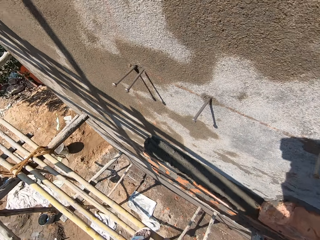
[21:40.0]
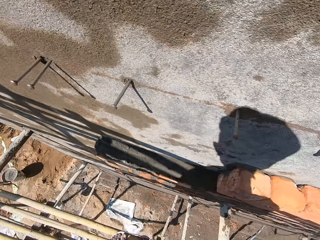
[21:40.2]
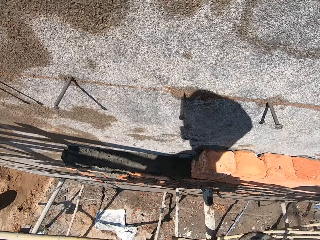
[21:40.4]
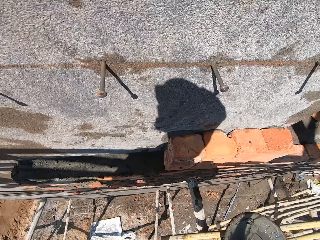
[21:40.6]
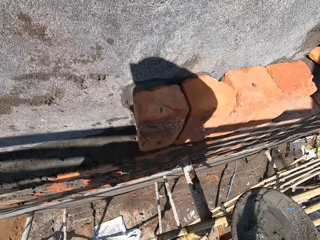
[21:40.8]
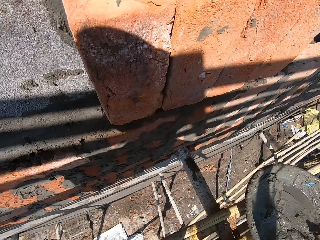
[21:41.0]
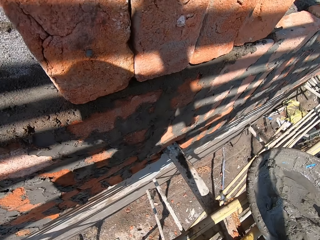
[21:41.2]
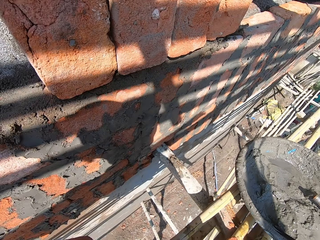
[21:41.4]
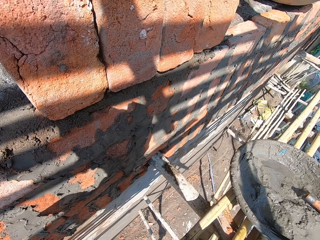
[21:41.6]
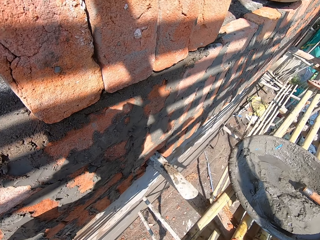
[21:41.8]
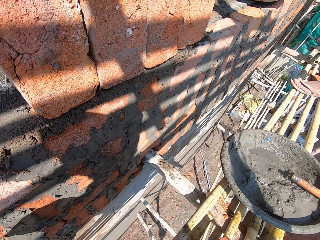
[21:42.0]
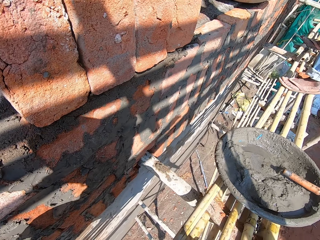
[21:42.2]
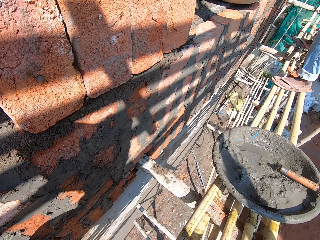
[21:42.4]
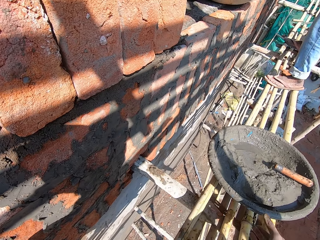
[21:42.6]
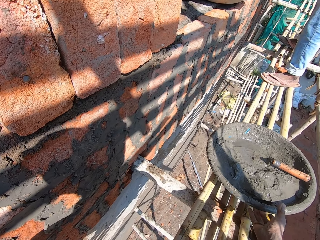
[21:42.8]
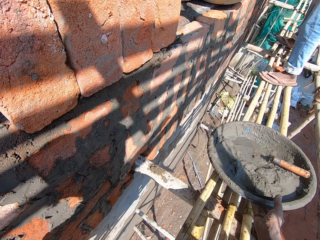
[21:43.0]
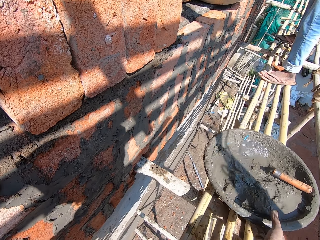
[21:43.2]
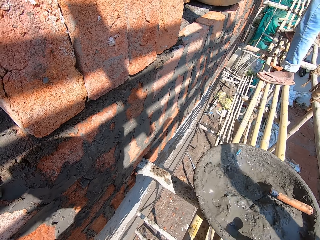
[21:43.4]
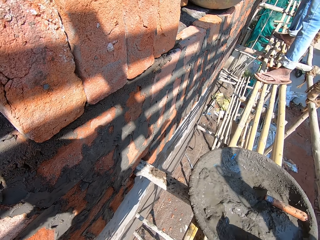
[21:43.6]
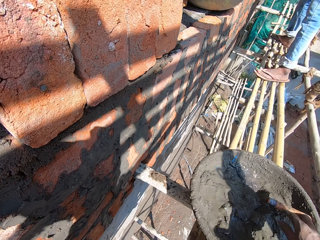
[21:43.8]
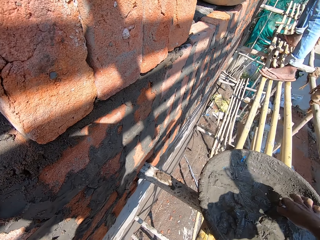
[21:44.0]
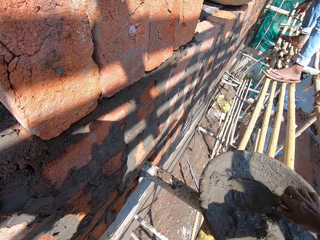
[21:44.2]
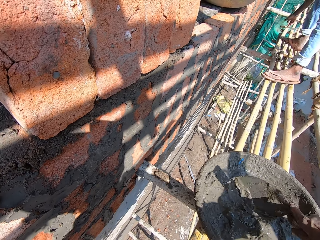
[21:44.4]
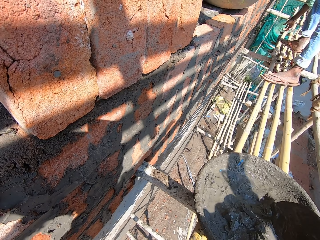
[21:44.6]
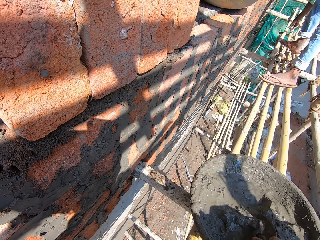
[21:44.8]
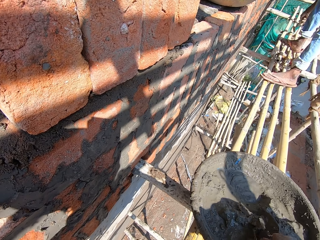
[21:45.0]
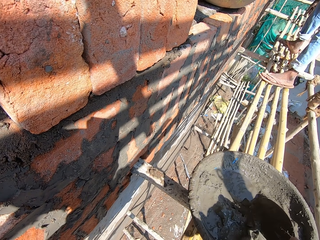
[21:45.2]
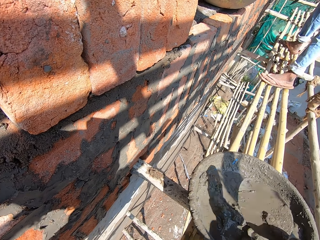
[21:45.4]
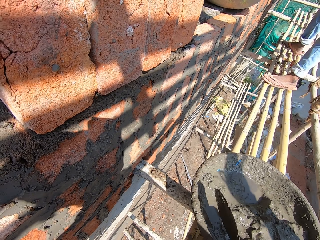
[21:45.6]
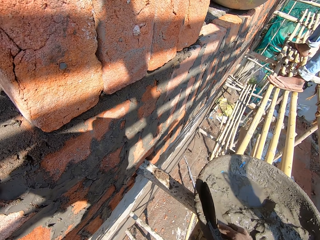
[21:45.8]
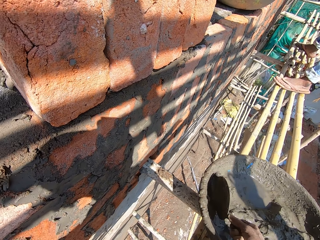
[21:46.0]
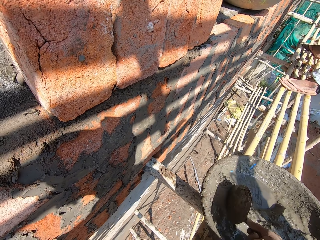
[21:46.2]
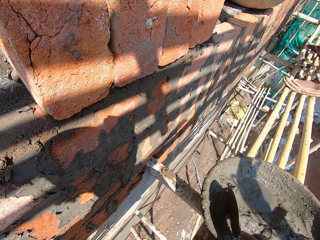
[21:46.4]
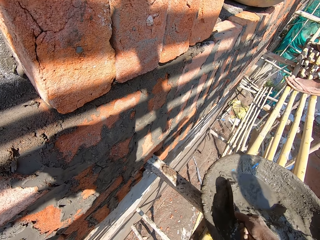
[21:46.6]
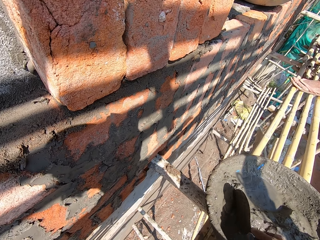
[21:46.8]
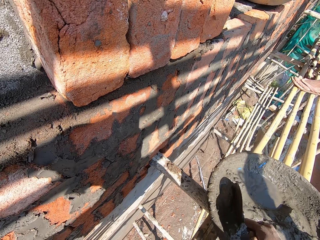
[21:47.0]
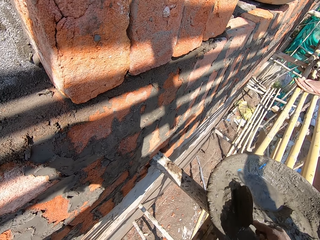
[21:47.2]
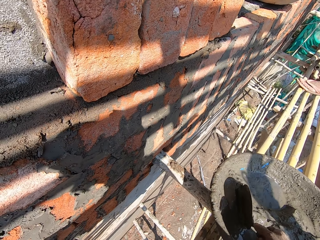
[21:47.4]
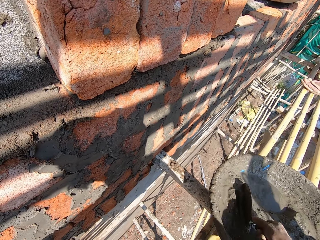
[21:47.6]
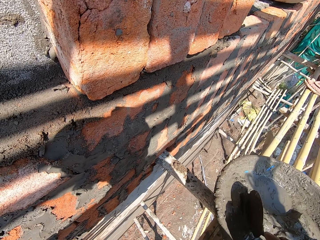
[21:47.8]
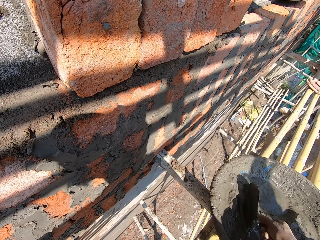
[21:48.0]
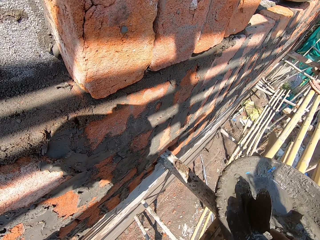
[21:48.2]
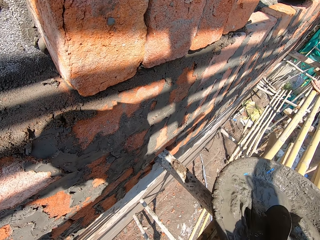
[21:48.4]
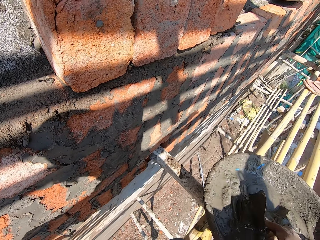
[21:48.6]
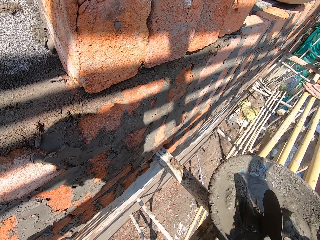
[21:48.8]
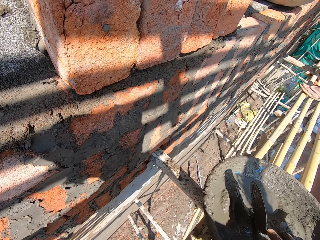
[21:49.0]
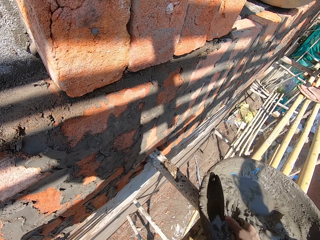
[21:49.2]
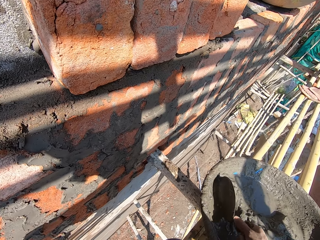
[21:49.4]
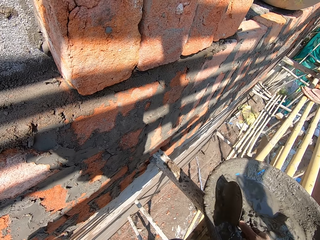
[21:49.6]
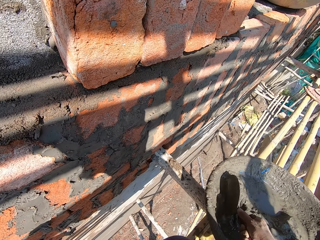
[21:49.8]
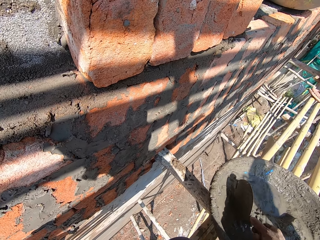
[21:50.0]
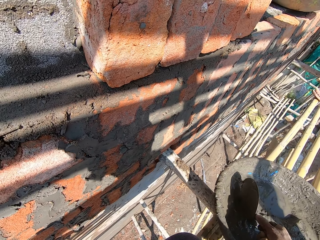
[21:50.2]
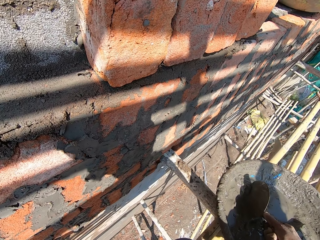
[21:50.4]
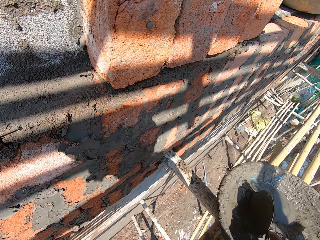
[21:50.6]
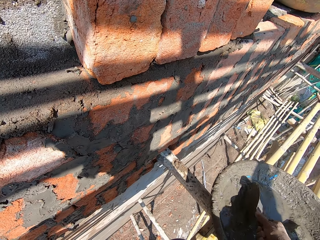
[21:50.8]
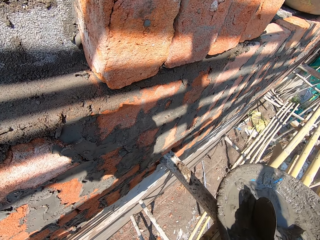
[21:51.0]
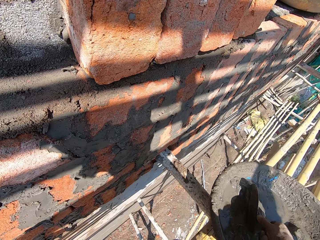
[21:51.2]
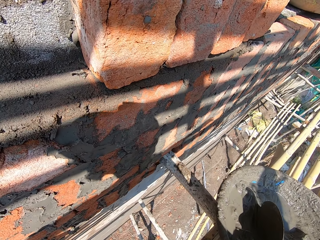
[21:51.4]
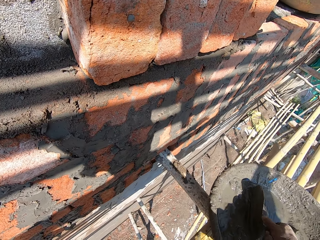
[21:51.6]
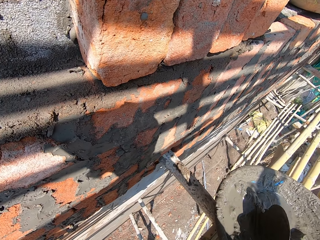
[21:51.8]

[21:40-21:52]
The camera wearer sits on the scaffolding. He moves the mortar pan of wet cement on the scaffolding with his right hand. He takes the hand trowel from the mortar pan of wet cement on the scaffolding with his right hand. He mixes some wet cement in the mortar pan of wet cement on the scaffolding with the hand trowel in his right hand.

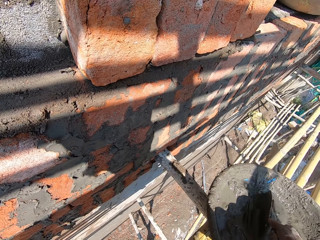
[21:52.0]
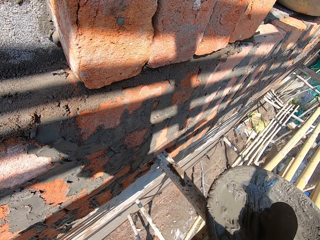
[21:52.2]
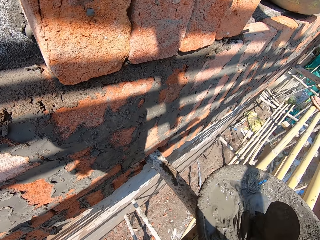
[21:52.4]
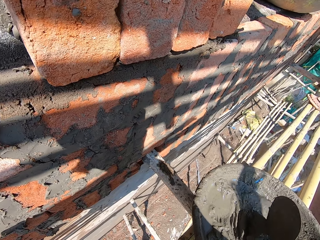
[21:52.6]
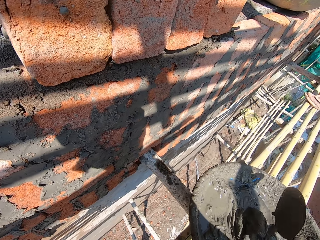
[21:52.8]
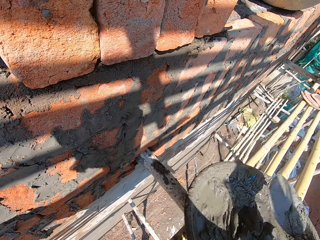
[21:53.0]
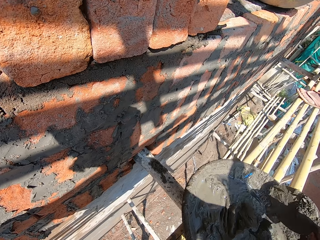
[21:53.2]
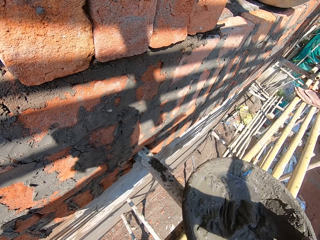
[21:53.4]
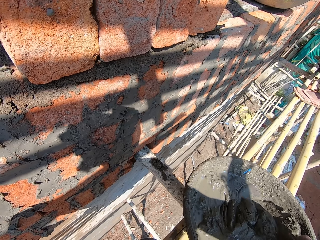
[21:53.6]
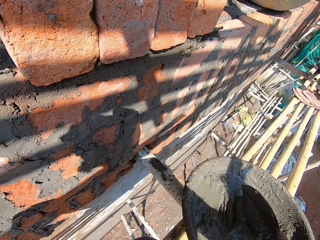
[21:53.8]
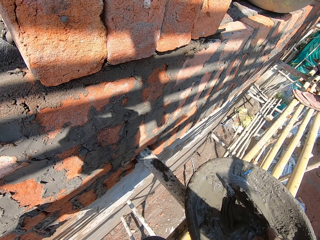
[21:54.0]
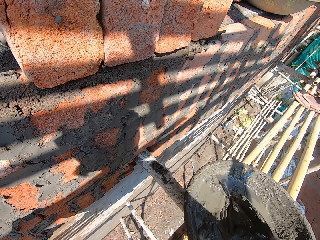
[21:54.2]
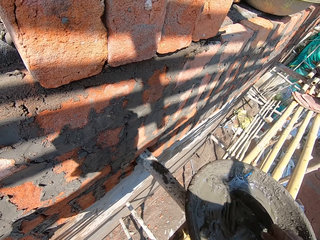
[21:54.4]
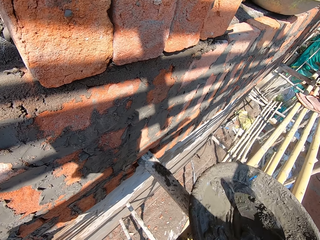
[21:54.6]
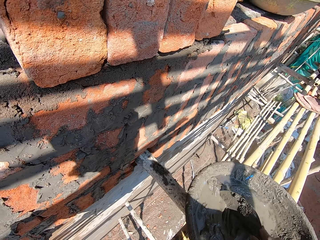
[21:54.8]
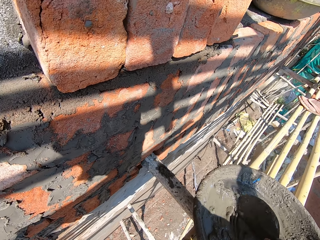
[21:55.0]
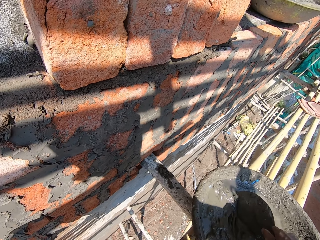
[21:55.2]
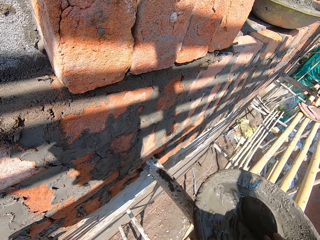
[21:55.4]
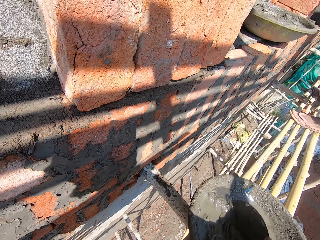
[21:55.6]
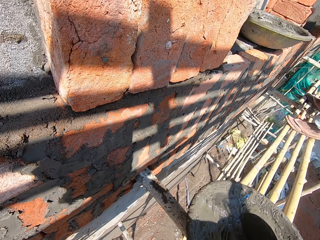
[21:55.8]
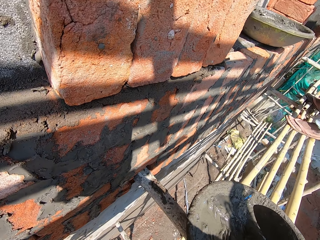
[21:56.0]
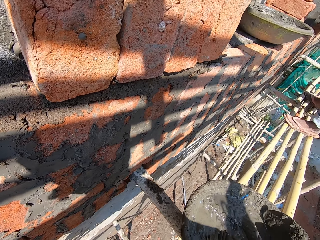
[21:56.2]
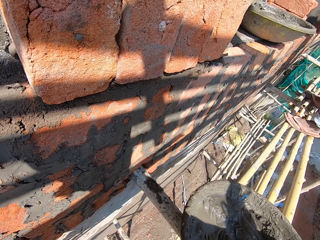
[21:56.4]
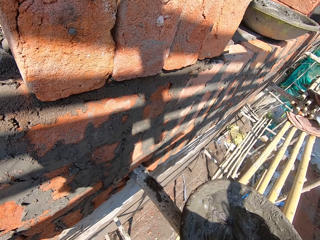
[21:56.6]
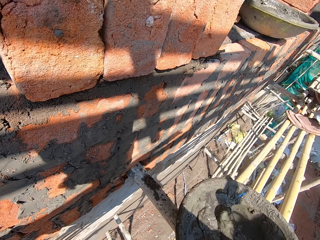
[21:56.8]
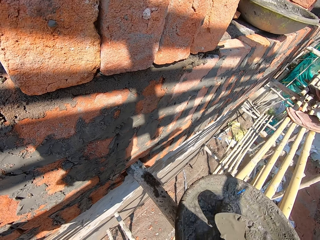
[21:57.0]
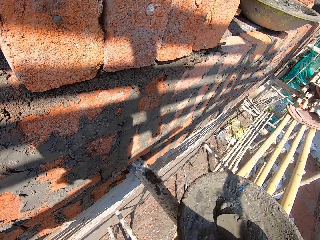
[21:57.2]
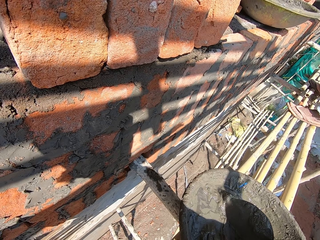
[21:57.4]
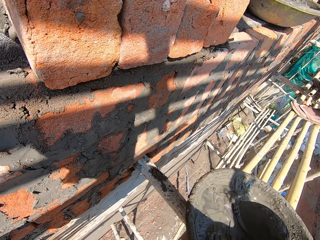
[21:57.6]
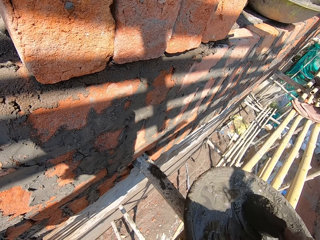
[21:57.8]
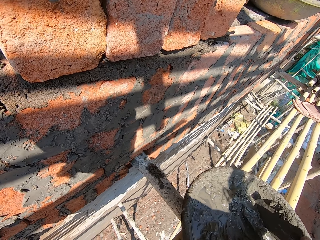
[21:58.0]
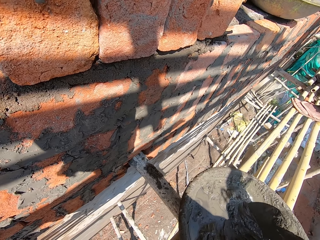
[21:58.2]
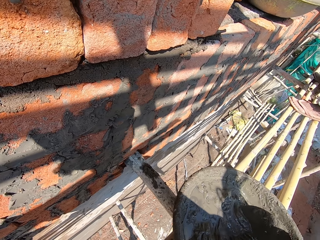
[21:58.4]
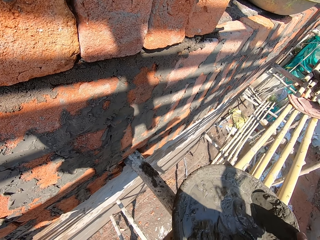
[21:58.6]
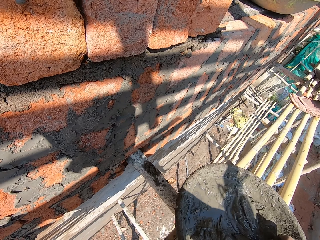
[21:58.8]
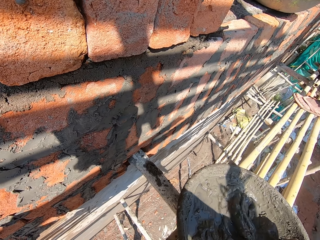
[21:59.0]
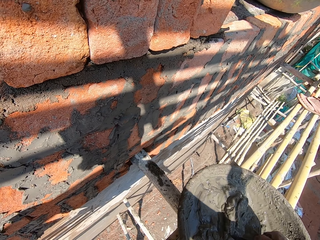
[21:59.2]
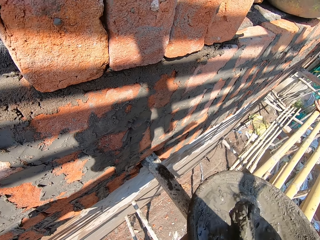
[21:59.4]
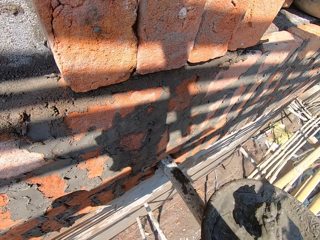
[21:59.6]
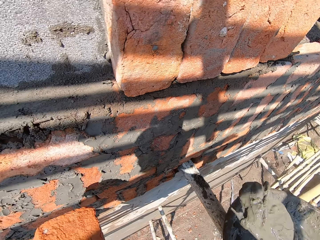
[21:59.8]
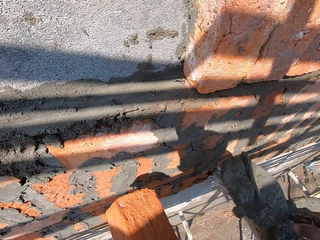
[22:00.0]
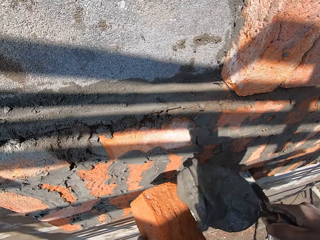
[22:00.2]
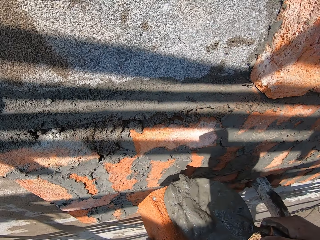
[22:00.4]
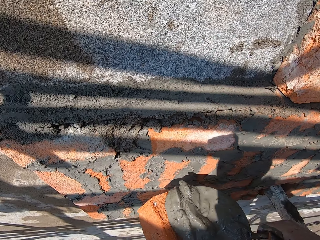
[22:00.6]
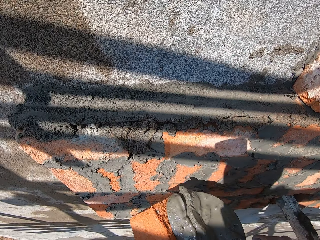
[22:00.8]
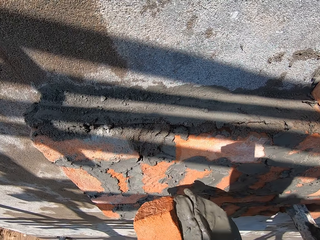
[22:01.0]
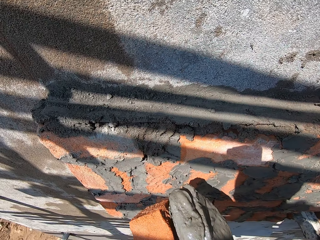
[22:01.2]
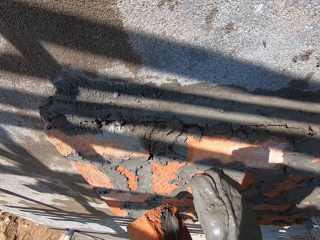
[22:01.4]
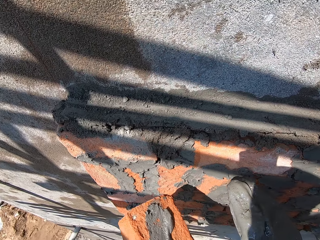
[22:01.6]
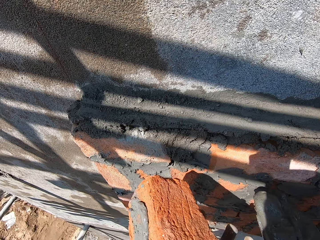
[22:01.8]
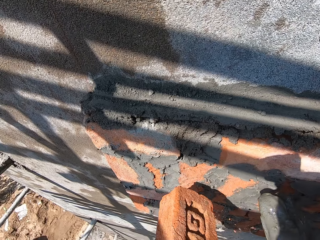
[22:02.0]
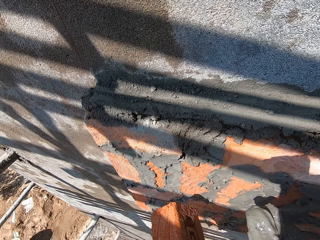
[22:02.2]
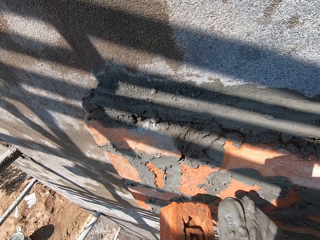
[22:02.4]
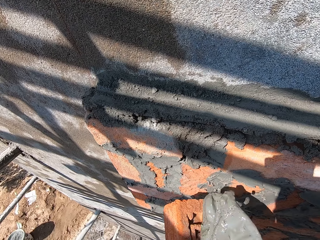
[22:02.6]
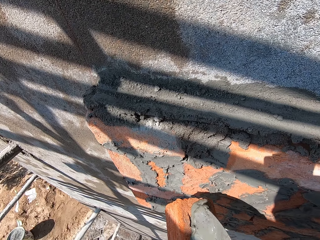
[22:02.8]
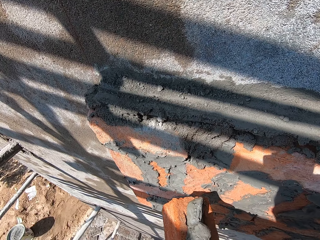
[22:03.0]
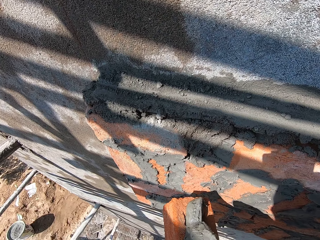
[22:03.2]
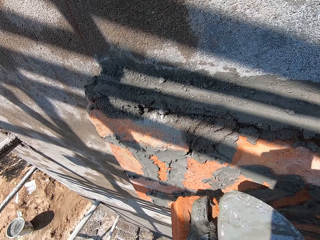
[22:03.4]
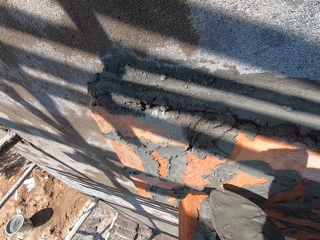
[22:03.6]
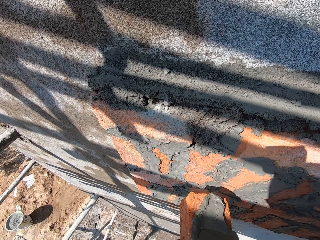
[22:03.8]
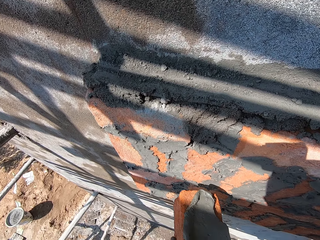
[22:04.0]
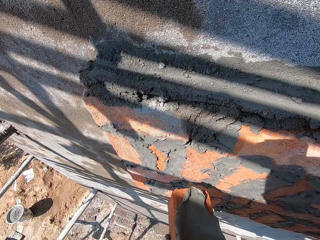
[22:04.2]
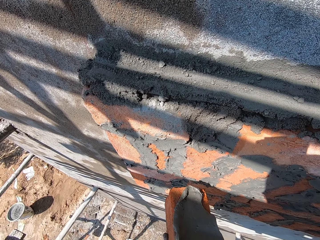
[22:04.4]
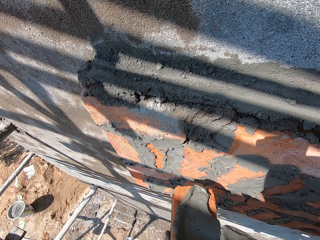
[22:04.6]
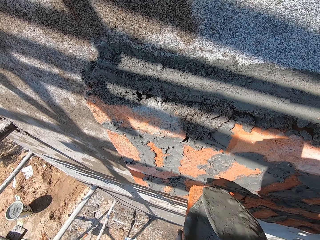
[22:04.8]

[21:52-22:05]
The camera wearer scoops some wet cement or concrete from the mortar pan of wet cement on the scaffolding with the hand trowel in his right hand. He touches the clay brick in his left hand with some wet cement on the hand trowel in his right hand. He spreads the concrete on the brick. He flips the clay brick in his left hand. He drops the wet cement on the hand trowel in his right hand on the clay brick in his left hand. He smears the clay brick in his left hand with the wet cement on the hand trowel in his right hand.
